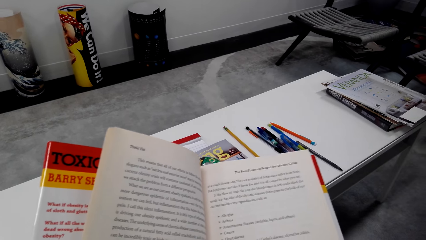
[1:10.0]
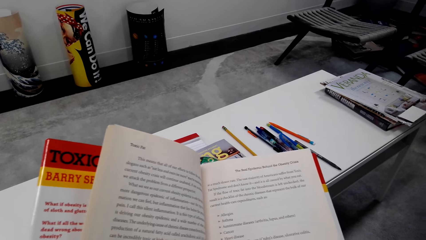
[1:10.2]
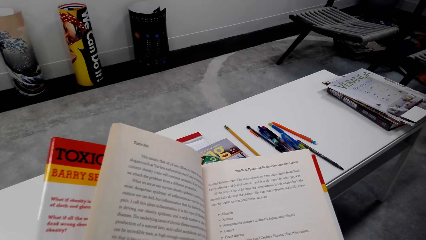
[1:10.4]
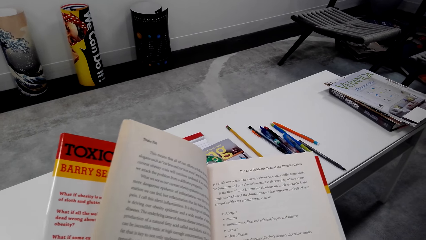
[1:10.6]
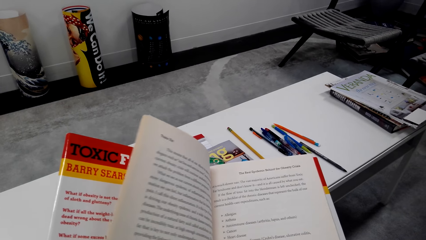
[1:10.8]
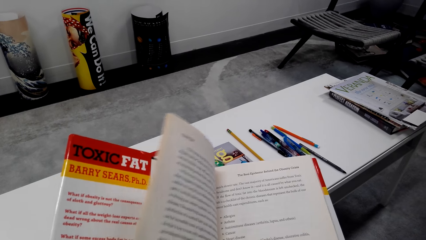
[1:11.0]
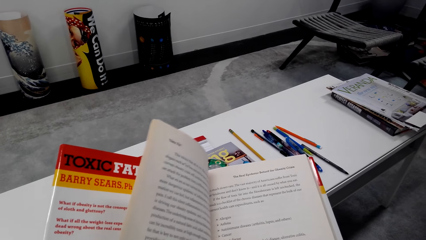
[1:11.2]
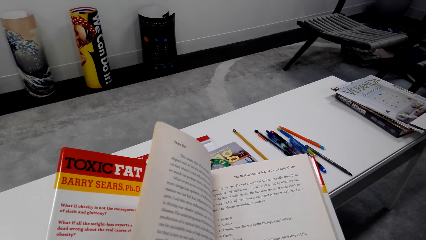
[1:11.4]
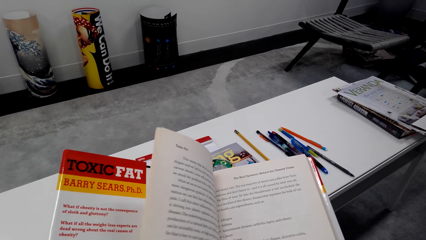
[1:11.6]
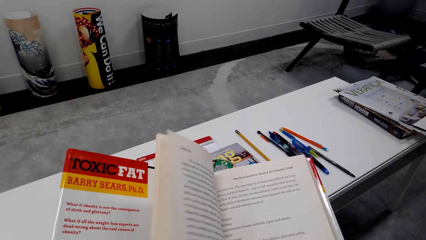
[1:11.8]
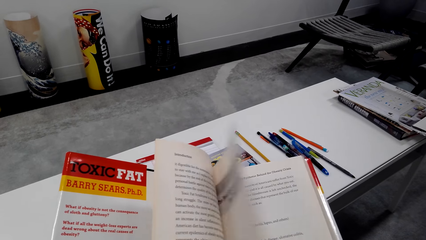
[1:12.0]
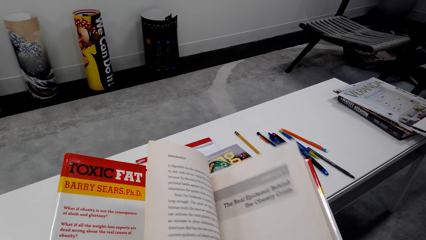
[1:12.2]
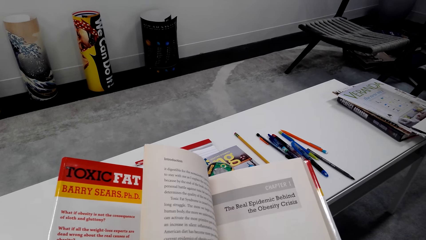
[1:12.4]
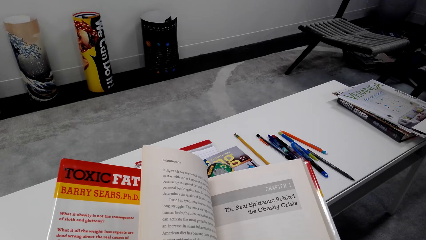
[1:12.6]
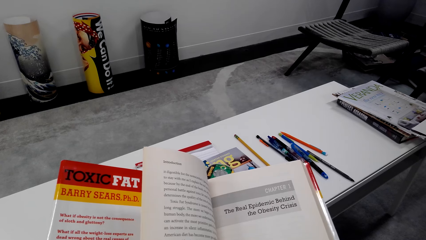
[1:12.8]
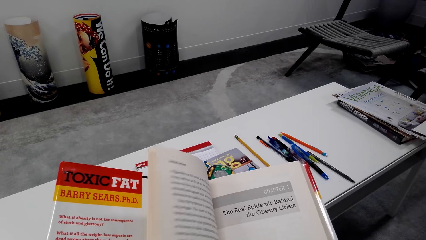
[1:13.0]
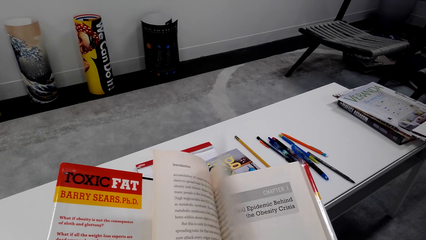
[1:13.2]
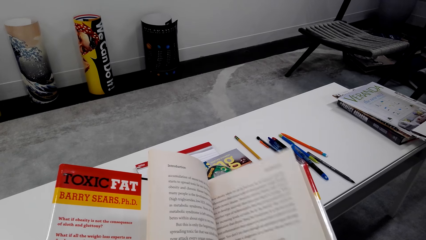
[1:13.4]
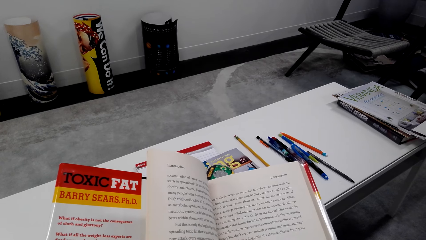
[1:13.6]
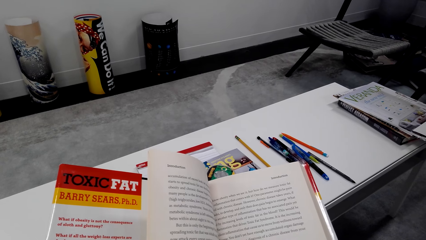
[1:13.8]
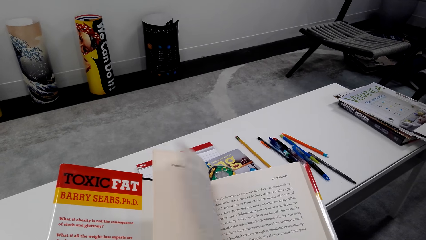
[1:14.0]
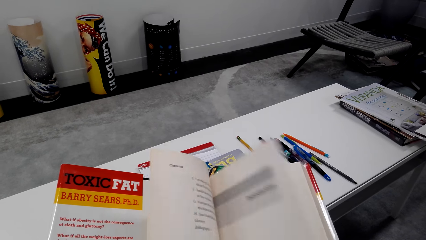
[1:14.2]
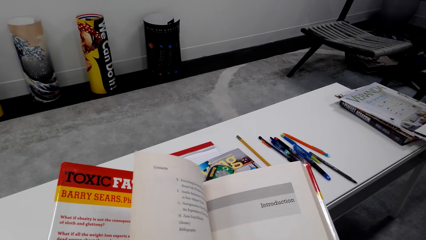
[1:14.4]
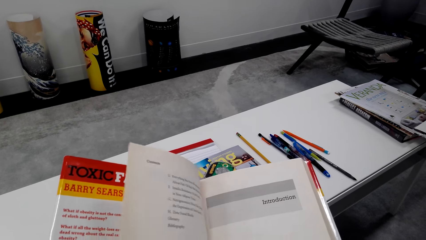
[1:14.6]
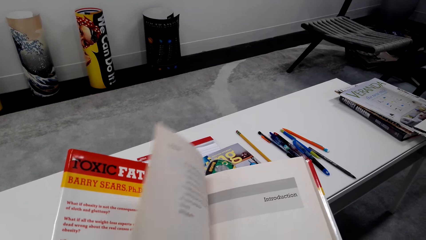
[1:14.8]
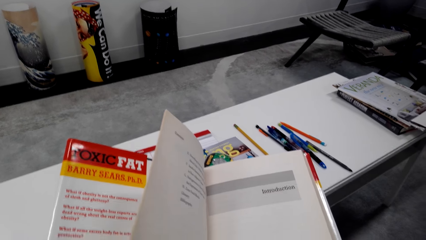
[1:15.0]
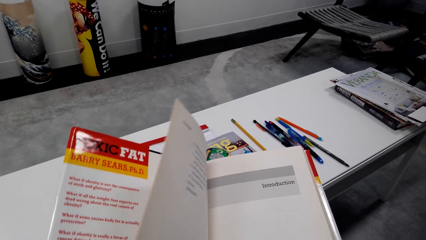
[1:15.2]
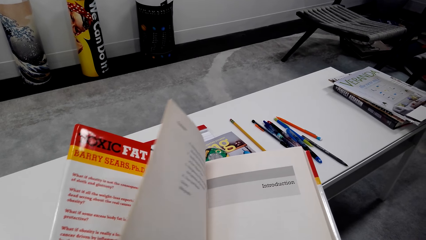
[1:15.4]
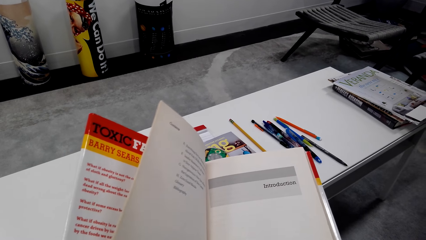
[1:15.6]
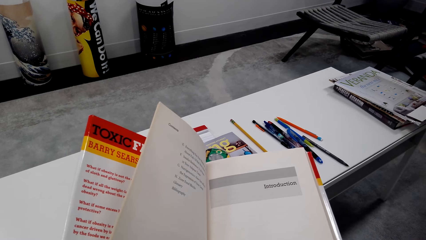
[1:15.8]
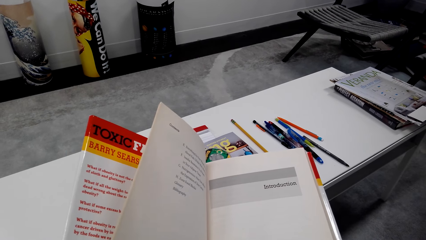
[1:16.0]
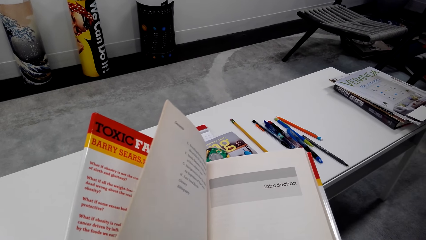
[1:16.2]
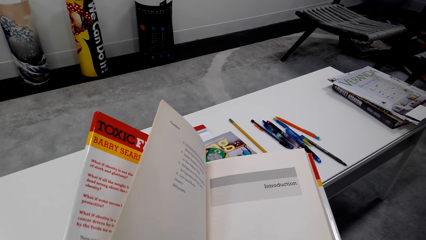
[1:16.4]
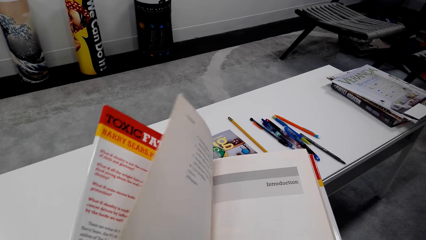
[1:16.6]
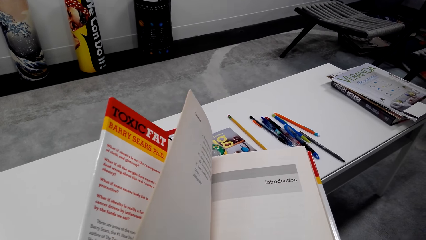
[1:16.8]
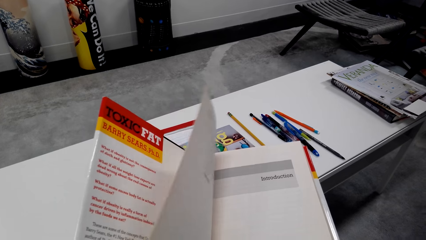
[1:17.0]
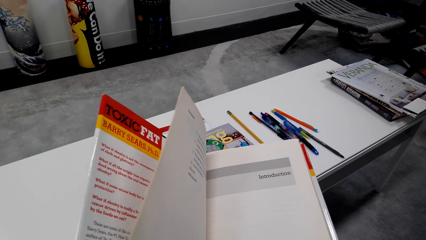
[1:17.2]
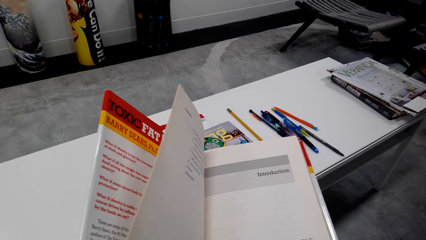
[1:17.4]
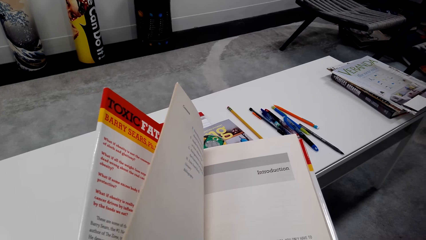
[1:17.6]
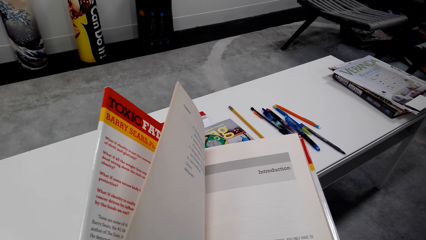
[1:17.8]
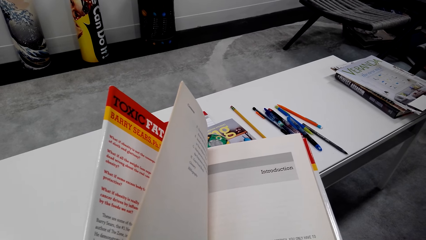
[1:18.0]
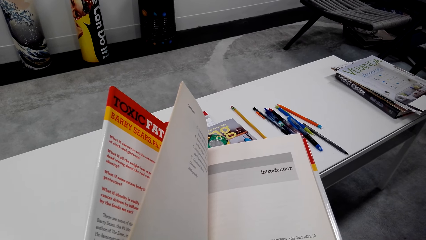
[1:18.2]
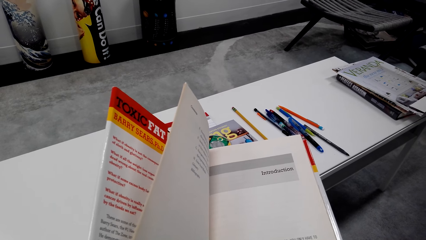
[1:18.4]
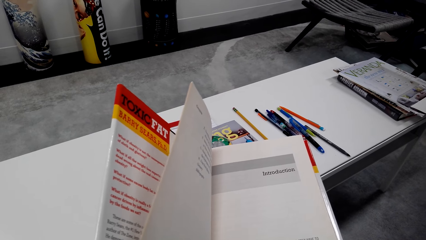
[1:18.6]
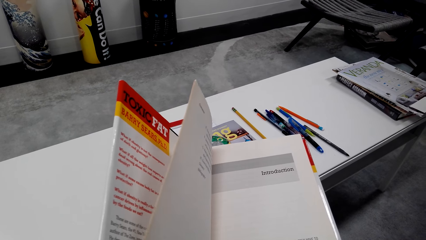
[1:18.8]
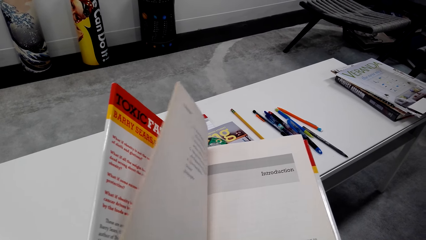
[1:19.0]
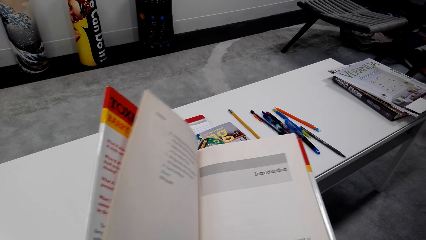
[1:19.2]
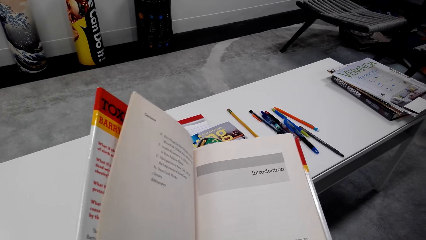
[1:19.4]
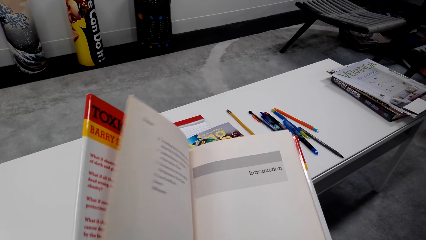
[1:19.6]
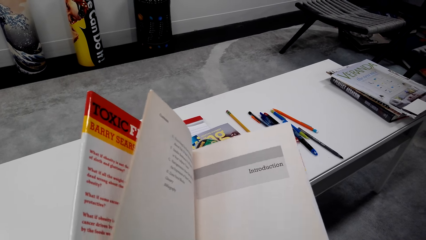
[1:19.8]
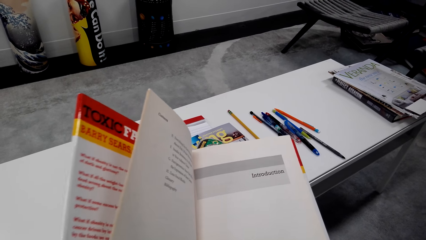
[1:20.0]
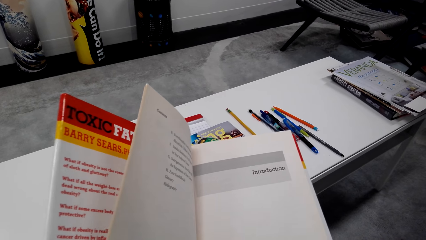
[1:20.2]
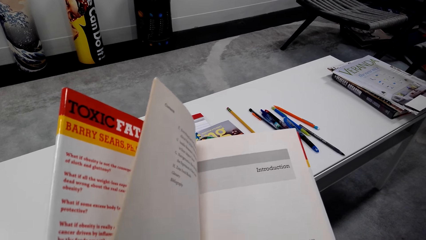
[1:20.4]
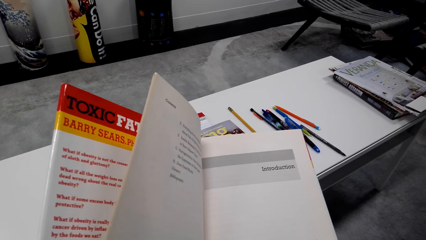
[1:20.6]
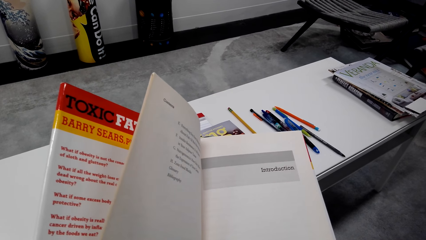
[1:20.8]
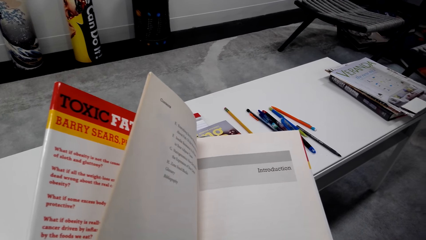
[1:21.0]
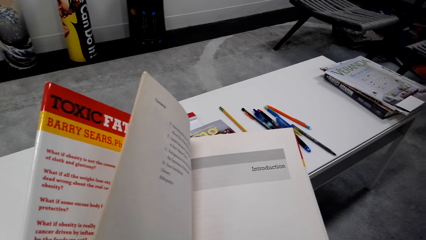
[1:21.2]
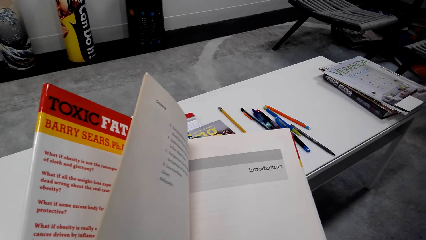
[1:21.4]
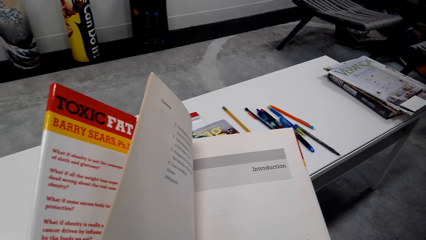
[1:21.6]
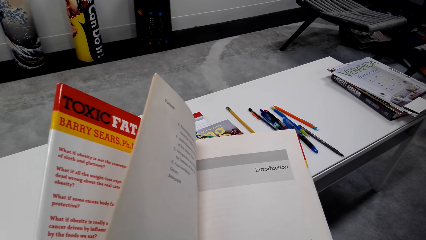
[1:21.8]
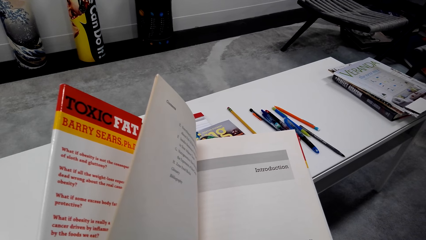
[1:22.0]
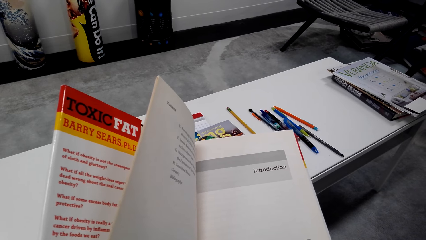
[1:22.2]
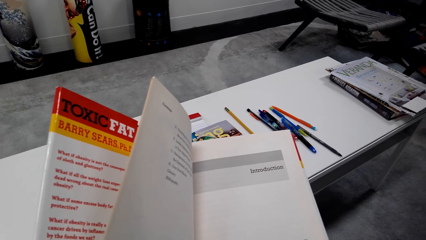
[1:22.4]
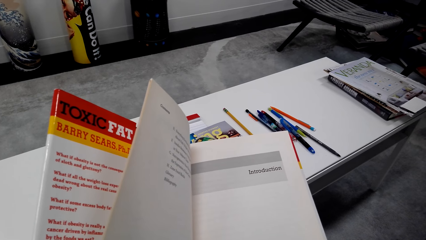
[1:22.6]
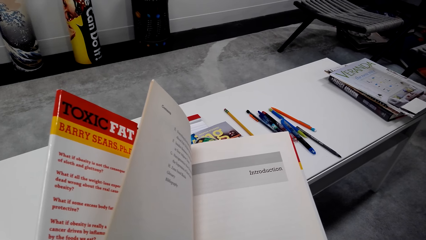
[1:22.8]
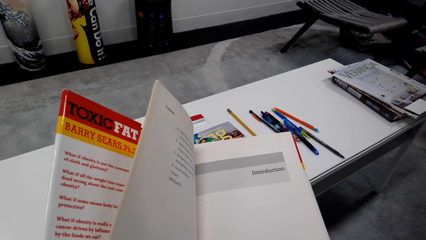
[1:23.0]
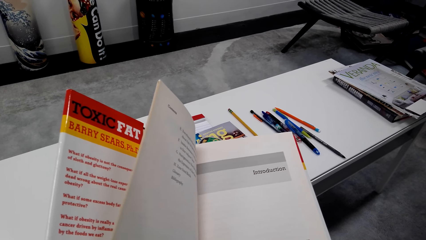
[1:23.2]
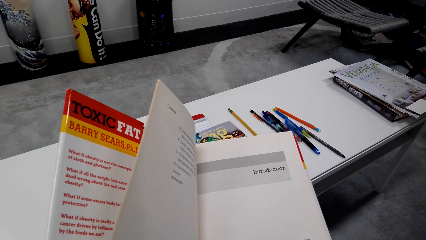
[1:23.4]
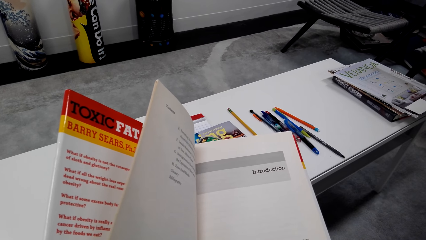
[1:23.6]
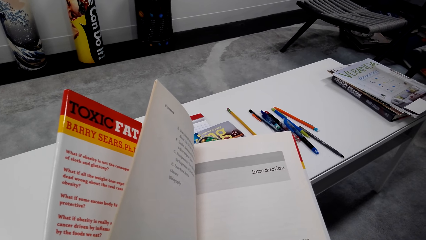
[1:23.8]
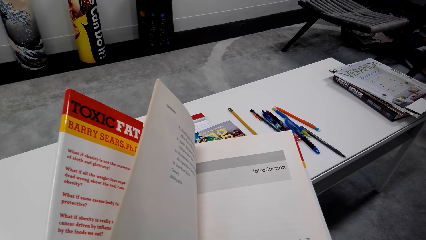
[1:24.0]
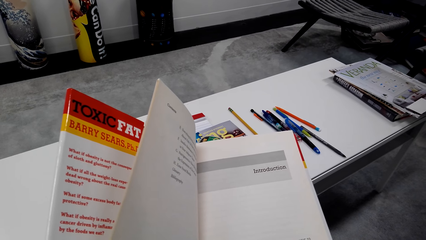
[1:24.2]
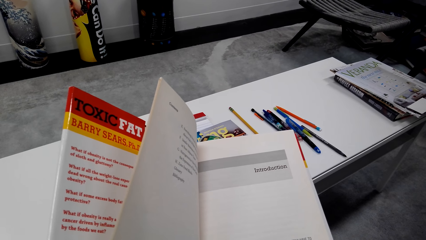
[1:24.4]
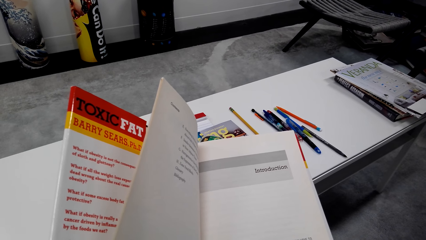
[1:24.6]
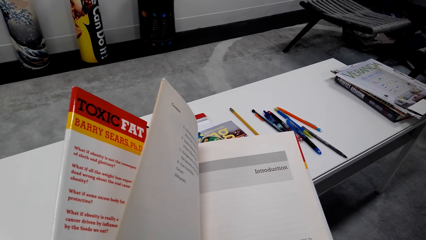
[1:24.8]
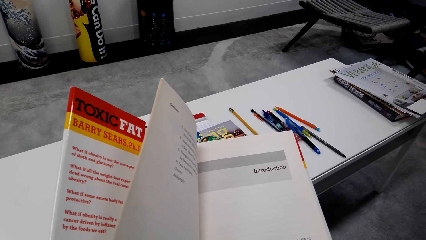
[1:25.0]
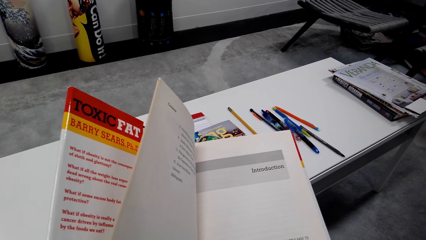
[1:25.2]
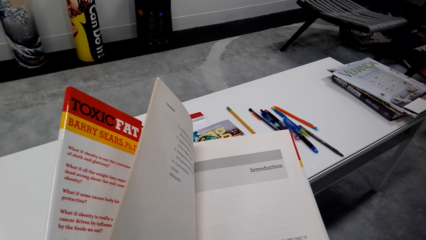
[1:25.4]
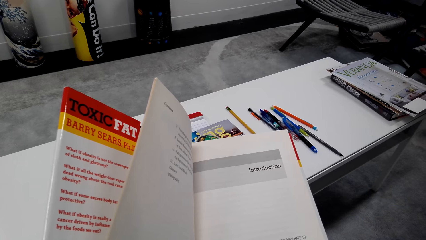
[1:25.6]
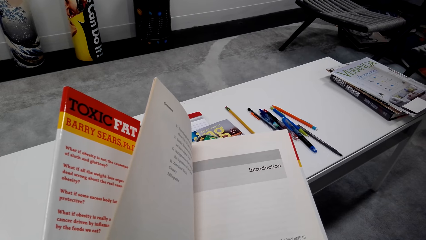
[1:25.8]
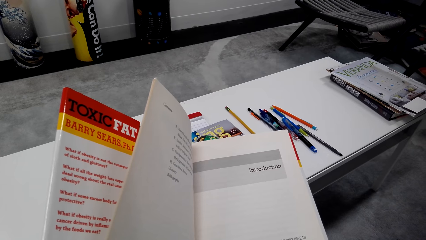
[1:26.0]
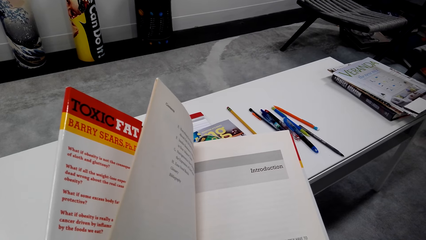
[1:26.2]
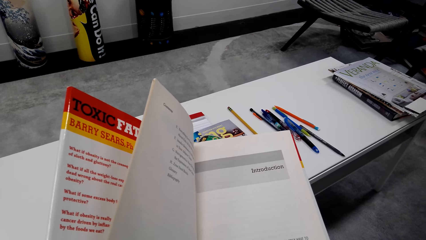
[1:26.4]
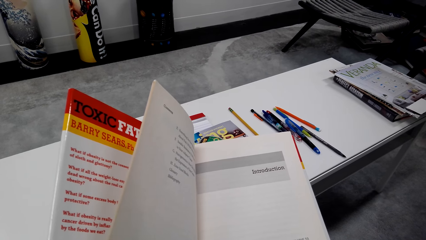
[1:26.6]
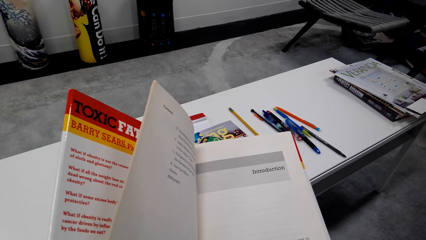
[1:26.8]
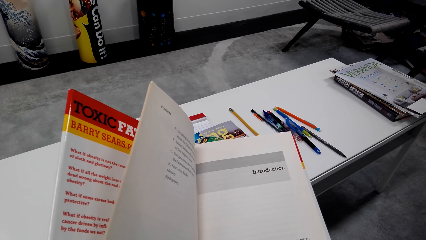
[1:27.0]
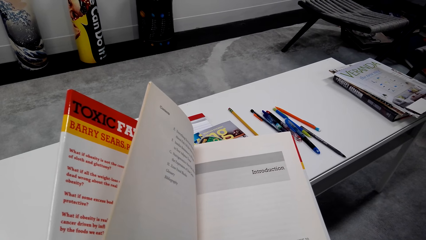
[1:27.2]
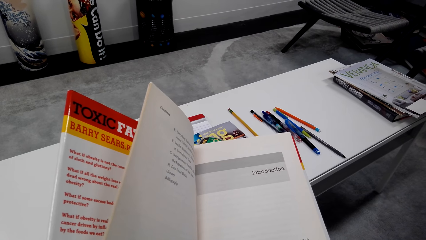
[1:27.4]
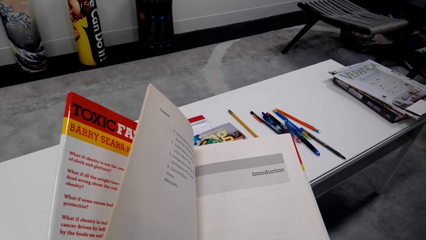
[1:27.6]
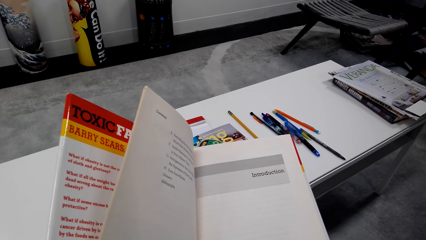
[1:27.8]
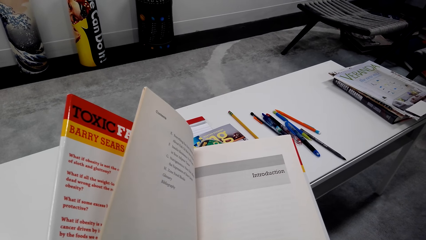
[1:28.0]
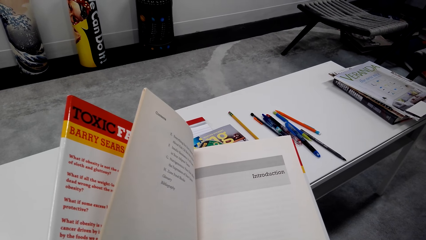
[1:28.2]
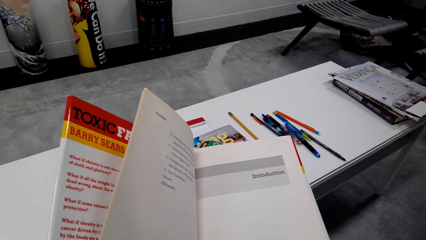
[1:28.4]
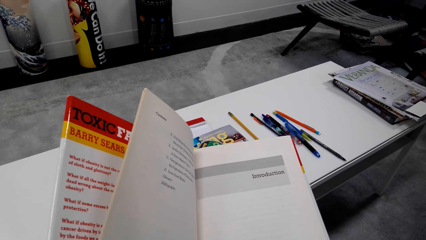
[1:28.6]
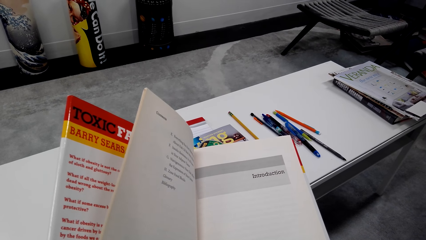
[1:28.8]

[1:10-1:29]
The camera wearer reads the book. They flip the pages. They read the book. They read the book.
